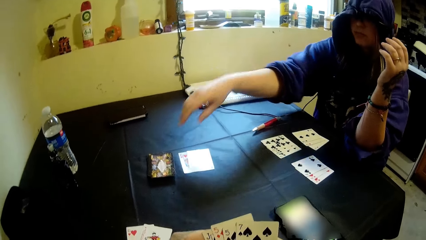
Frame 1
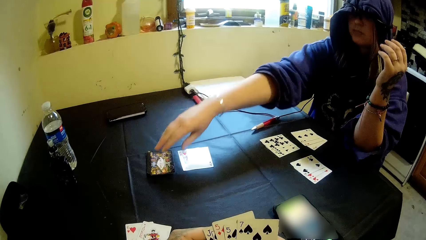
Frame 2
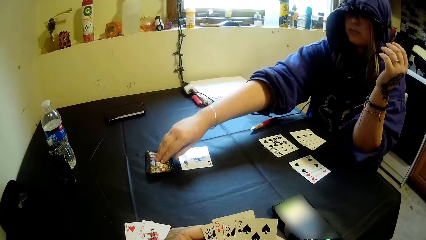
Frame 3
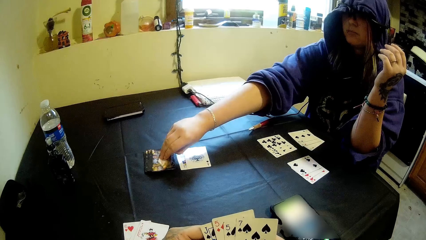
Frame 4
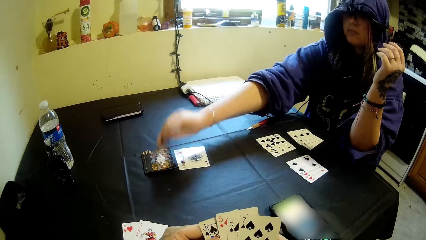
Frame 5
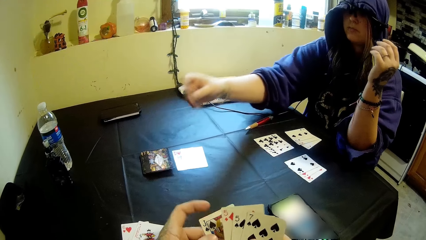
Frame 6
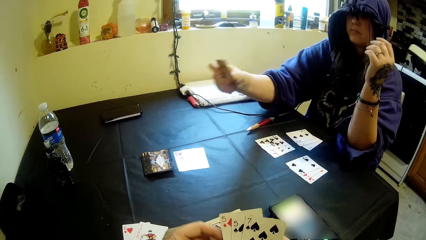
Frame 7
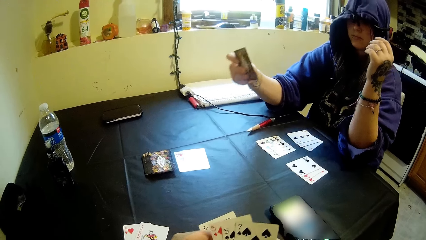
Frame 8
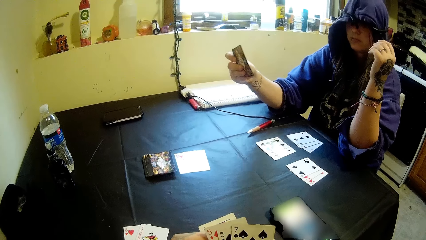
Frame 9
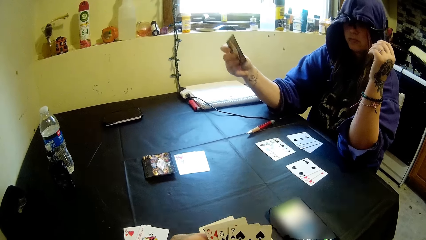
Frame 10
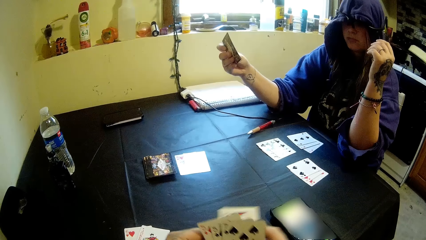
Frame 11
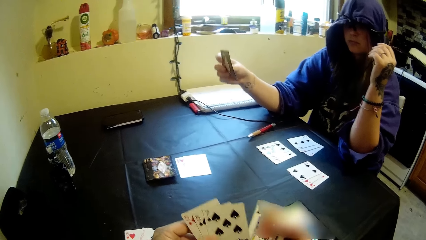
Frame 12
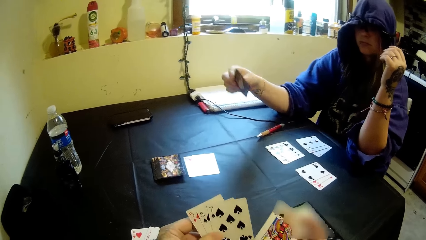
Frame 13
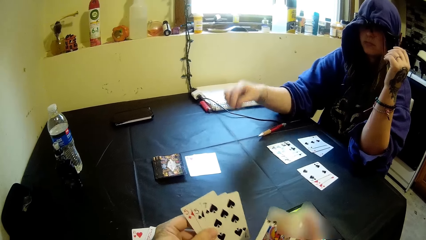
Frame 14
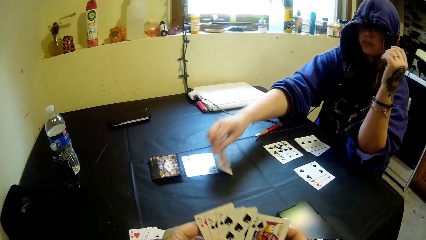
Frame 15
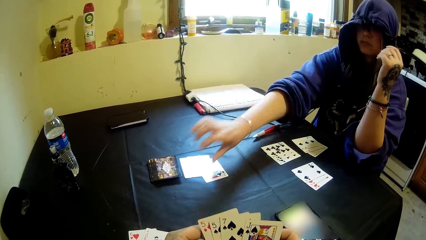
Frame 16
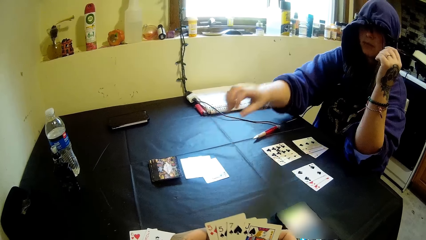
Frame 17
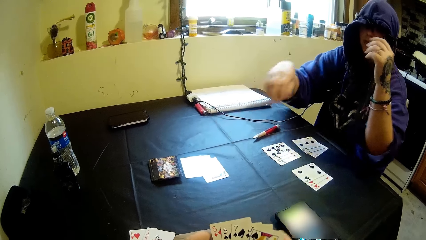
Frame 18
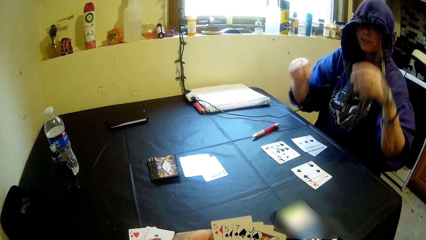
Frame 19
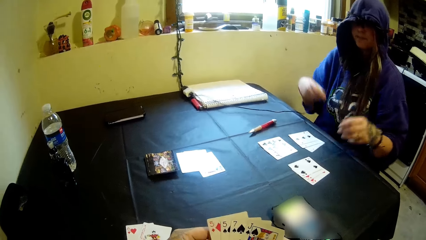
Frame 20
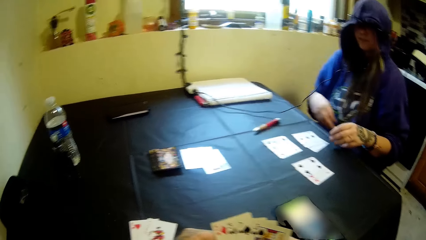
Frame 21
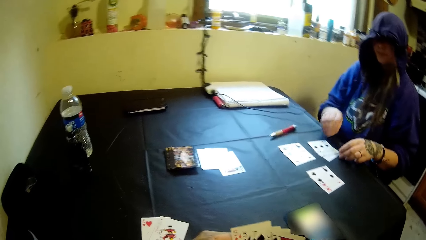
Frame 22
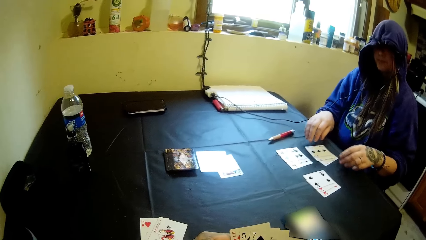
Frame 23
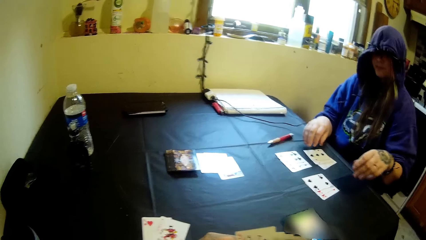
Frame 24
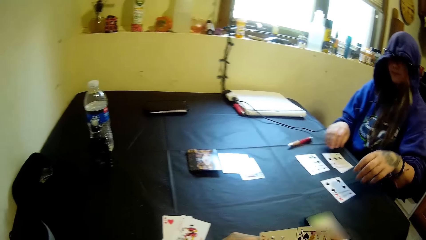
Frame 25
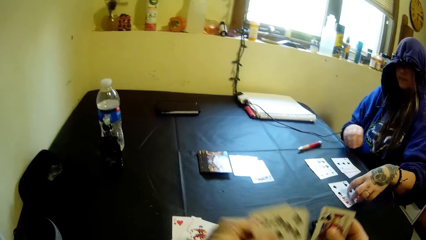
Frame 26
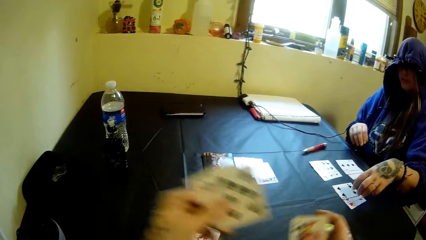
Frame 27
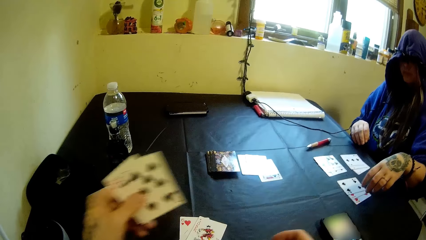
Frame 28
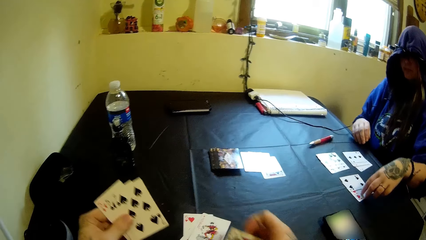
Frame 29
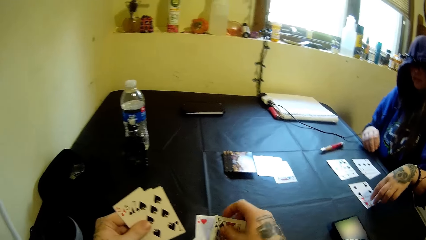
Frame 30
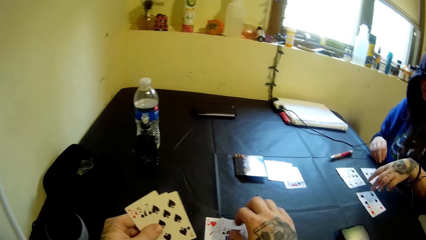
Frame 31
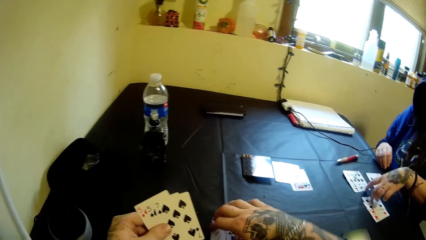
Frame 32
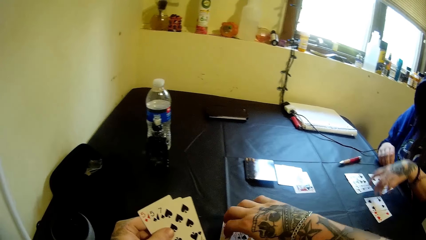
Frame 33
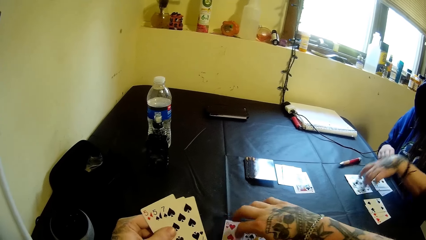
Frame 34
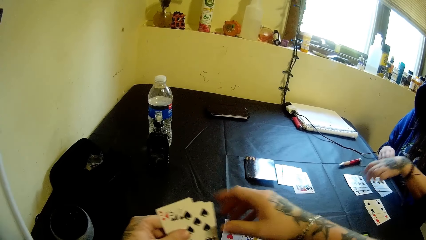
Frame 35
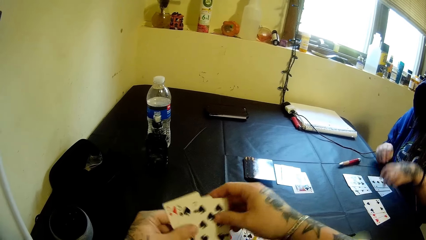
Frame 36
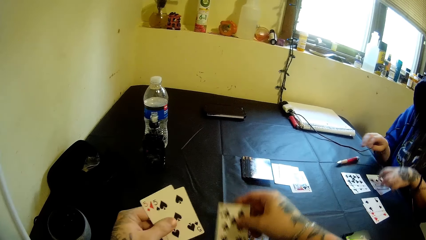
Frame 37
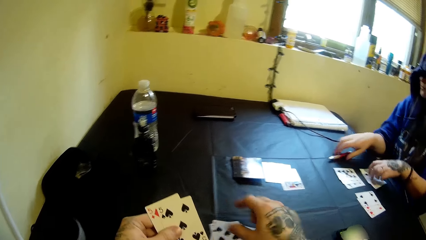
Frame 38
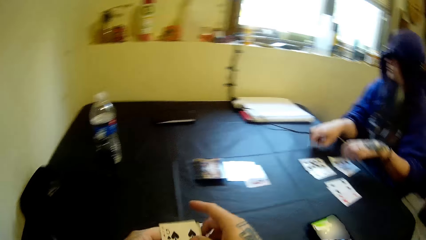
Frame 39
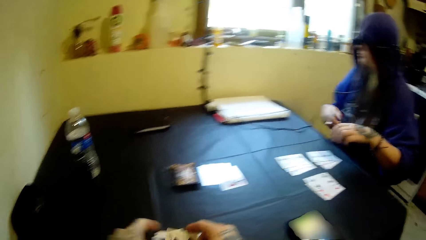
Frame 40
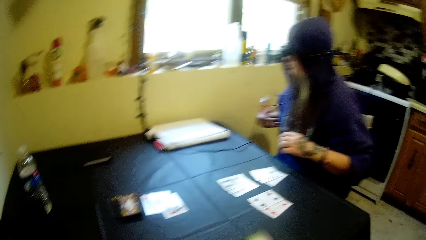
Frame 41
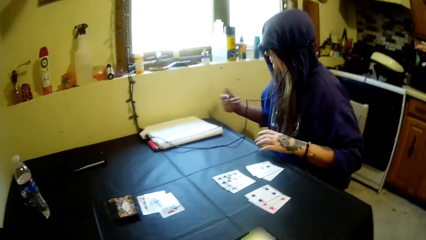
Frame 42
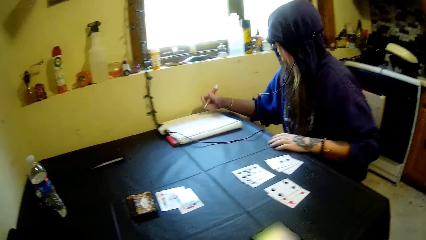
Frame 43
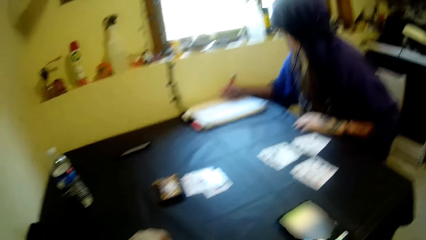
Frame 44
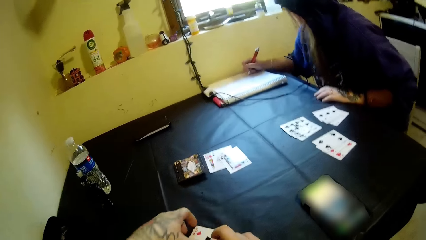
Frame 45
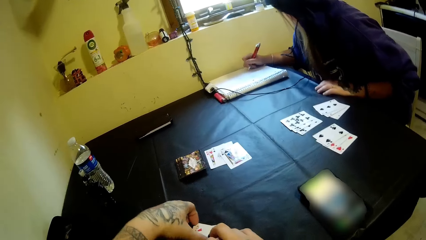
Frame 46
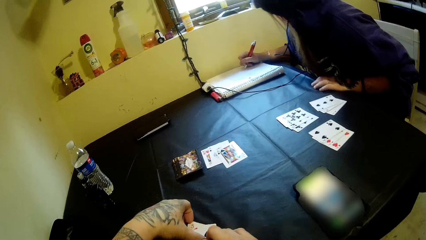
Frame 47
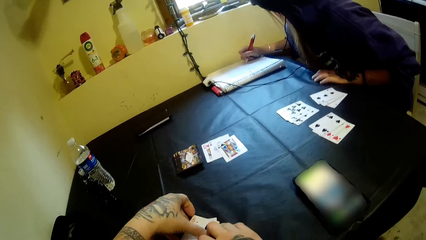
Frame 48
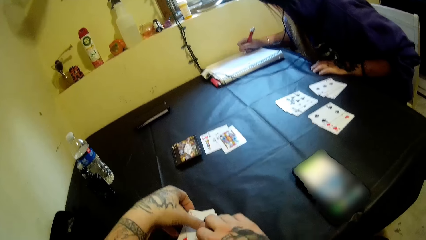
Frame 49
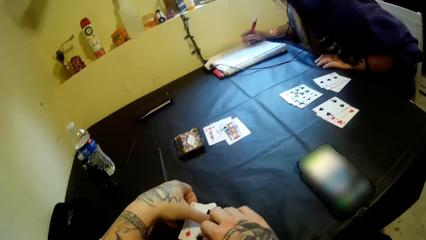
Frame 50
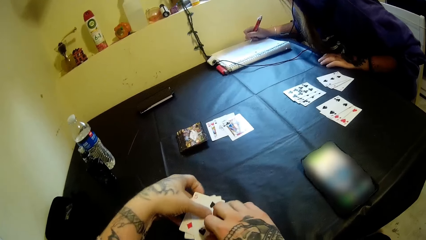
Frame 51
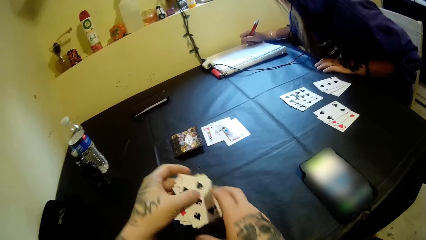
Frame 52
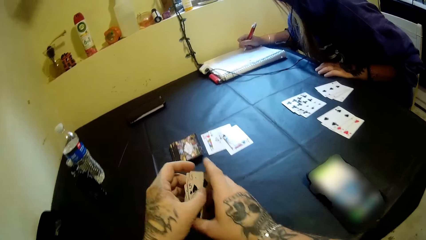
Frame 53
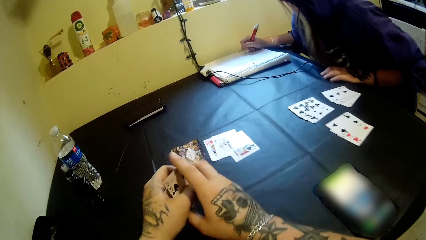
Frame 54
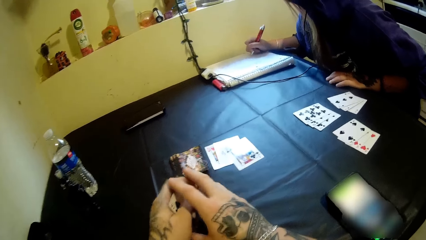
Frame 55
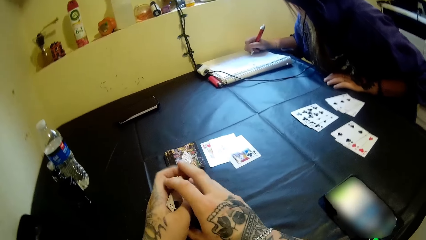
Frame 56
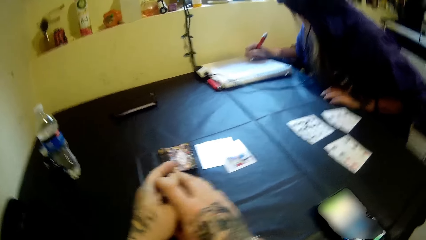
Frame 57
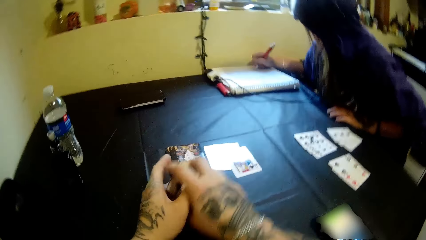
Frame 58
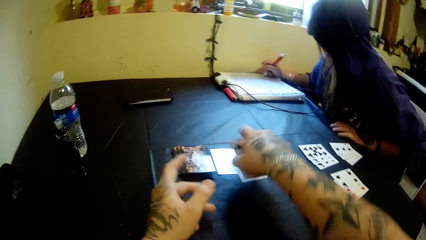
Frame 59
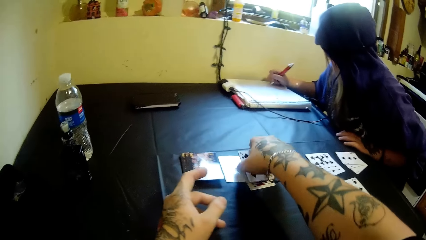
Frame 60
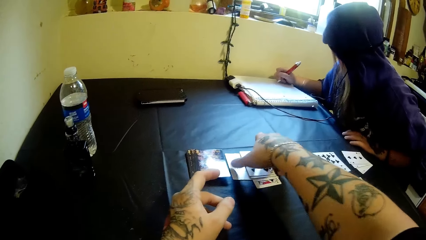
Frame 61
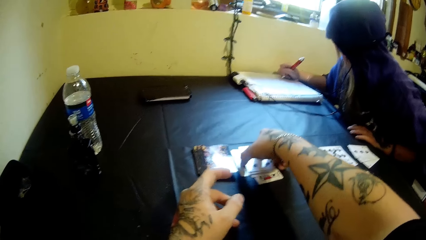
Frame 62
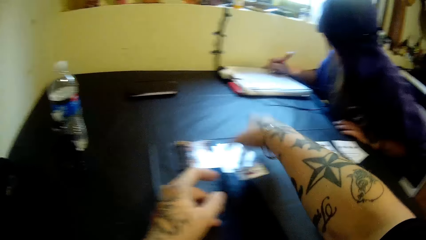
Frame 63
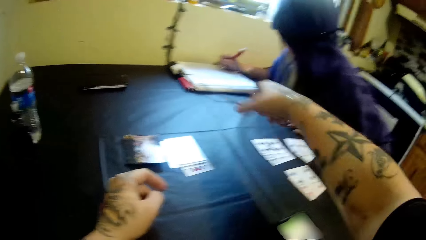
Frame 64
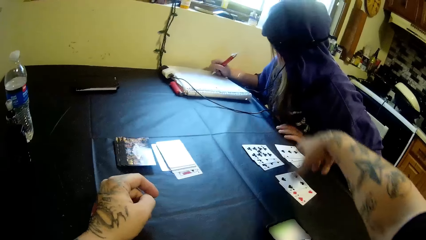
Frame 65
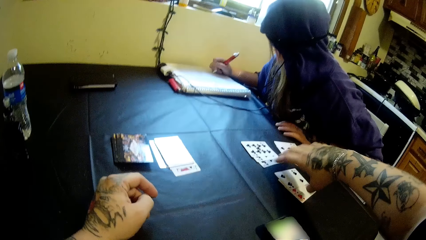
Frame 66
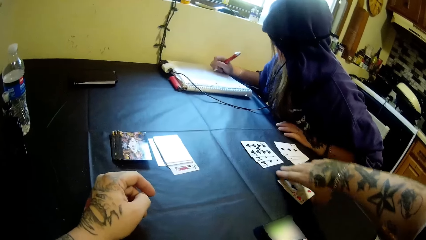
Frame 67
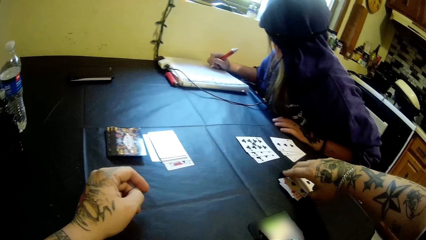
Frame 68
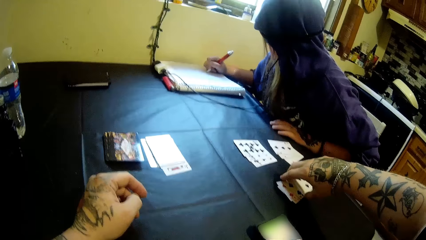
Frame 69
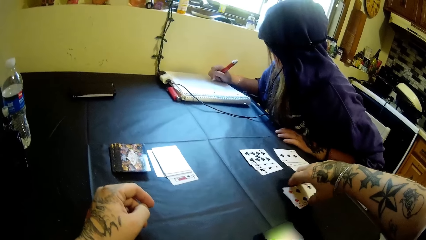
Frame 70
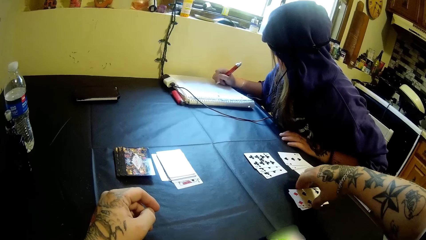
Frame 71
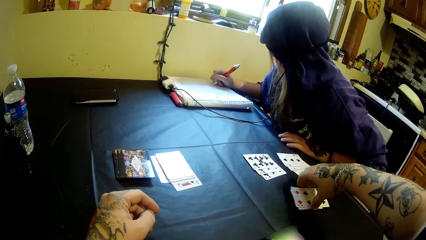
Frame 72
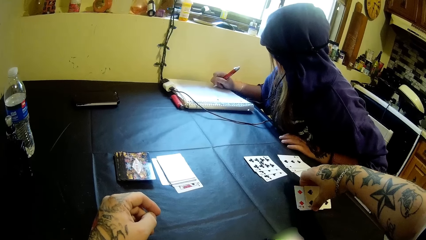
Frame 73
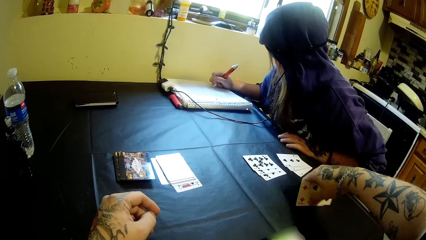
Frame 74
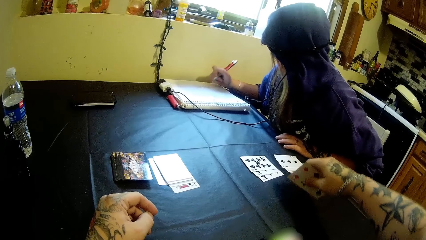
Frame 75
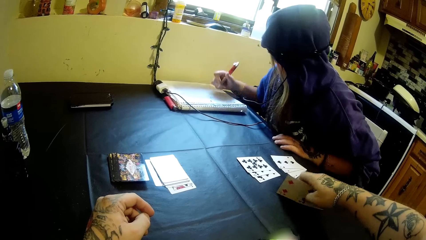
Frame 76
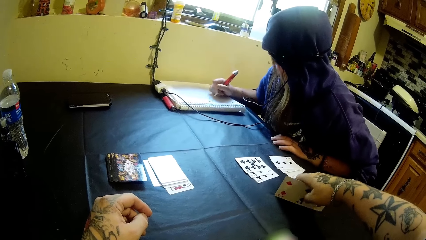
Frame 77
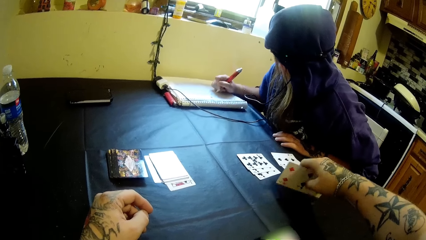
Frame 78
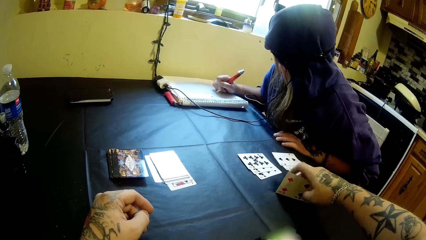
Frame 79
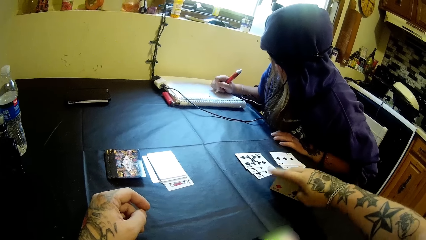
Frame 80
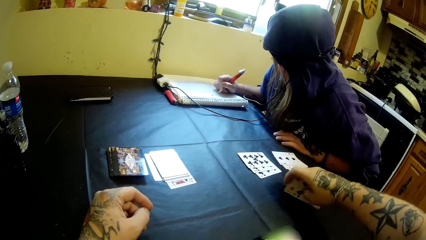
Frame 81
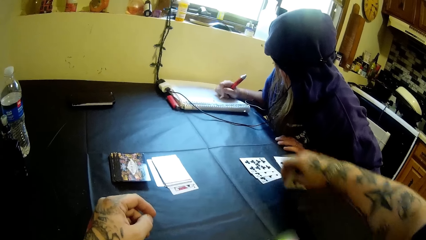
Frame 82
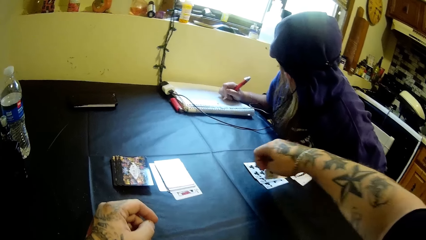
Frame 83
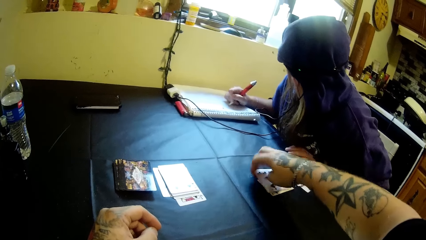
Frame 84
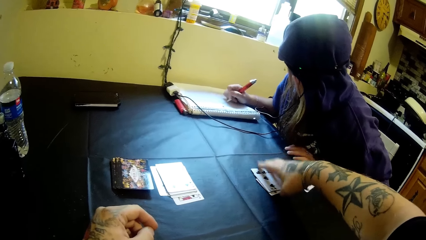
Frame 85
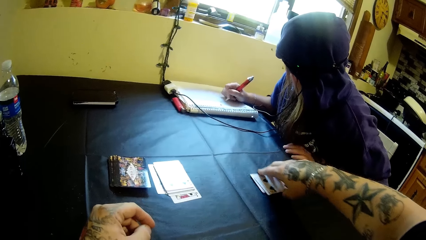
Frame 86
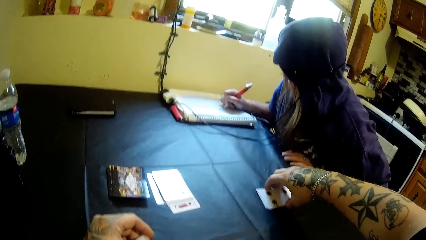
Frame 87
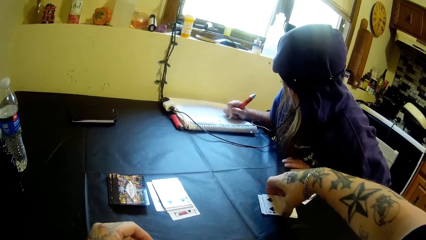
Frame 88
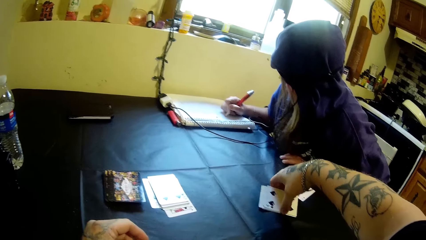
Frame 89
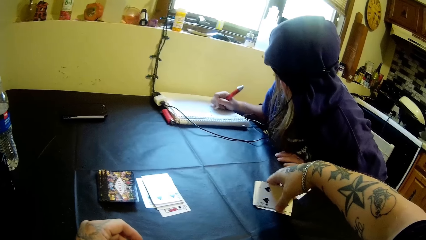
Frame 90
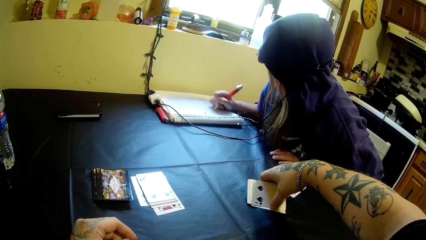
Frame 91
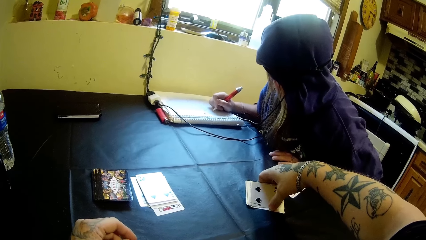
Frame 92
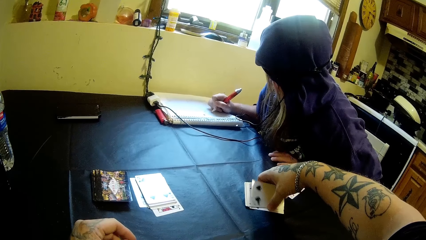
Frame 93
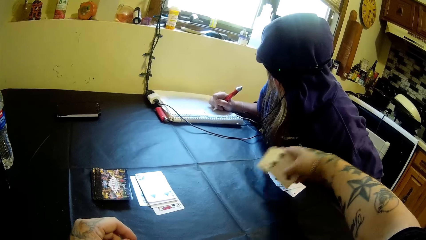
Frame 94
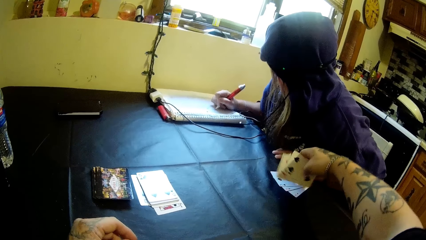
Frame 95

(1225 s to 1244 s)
A woman picks up a card from the table with her right hand. The camera wearer shuffles the cards in his hands. He counts the cards. The woman drops the card in her right hand on the table. She touches a card on the table with her left hand. The camera wearer drops some cards on the table with his right hand. He moves the cards on the table with his right hand, drops a card on the table with his right hand, and passes the cards from his left hand to his right hand. The woman picks up the pen from the table with her right hand. The camera wearer drops the cards in his right hand on the table. The woman writes on the white book with the pen. The camera wearer picks up the cards from the table with both hands. He arranges the cards. He drops the cards on the table with his right hand. He moves the cards on the table. He picks up the cards from the table with his right hand. He hits the cards on the table with his right hand. He drops the cards on the table with his right hand. He picks up the cards from the table with his right hand.
